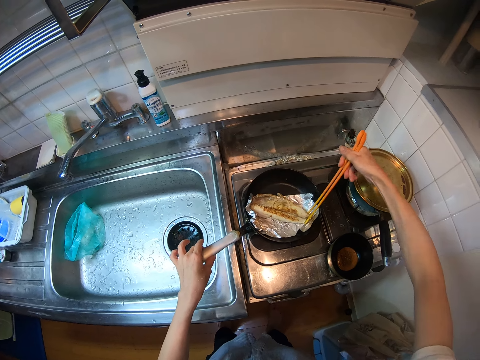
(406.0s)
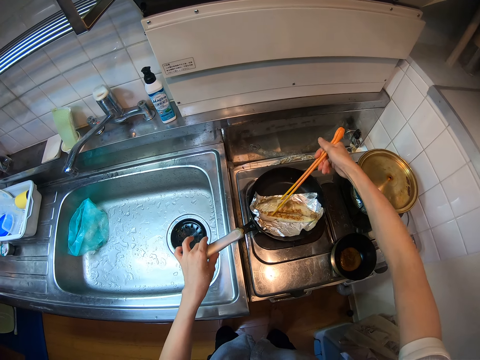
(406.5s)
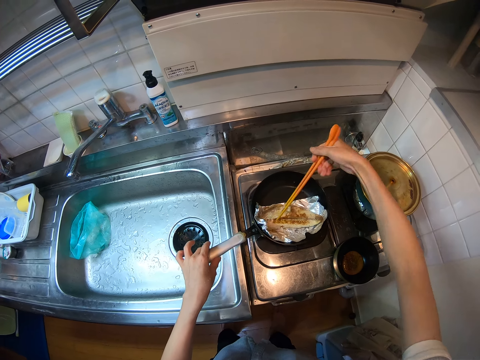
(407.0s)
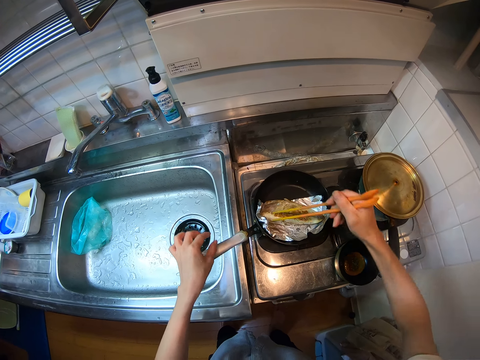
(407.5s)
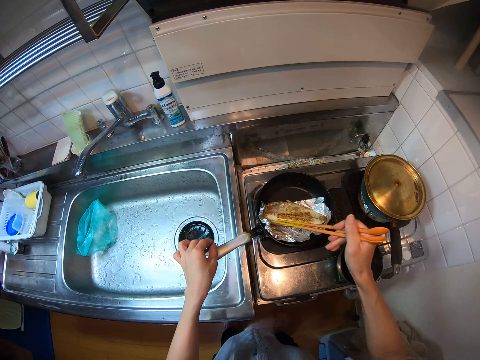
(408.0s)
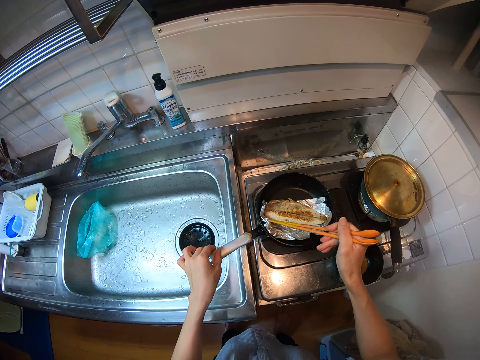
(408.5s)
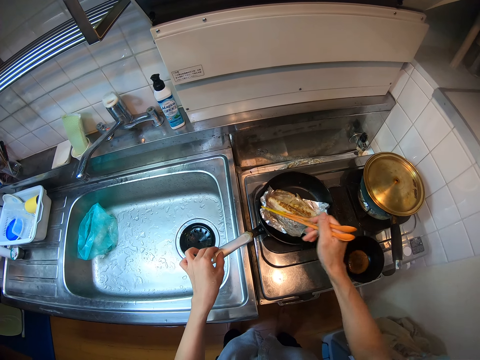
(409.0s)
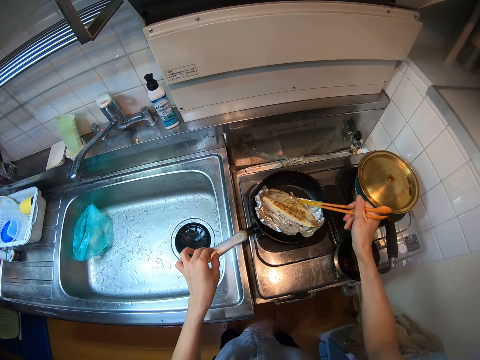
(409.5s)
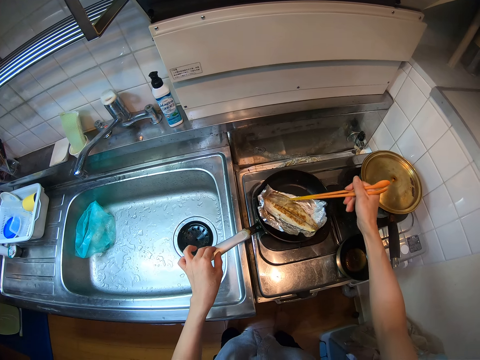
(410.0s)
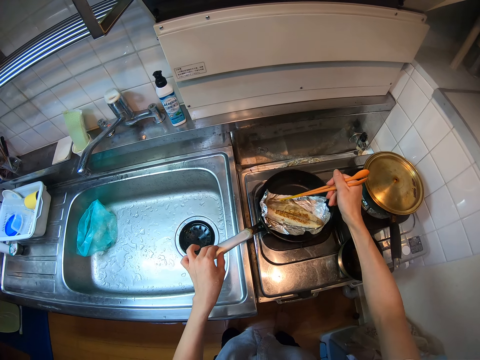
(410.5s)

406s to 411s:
The camera wearer adjusts the foil beneath the fish with the chopsticks. They move the fish with the chopsticks.

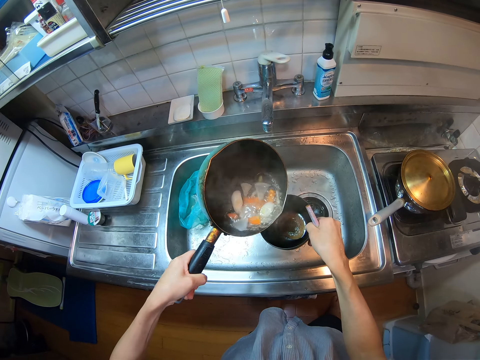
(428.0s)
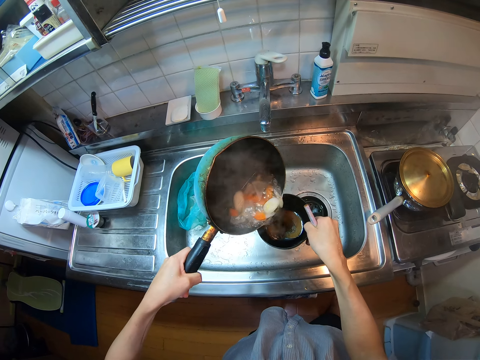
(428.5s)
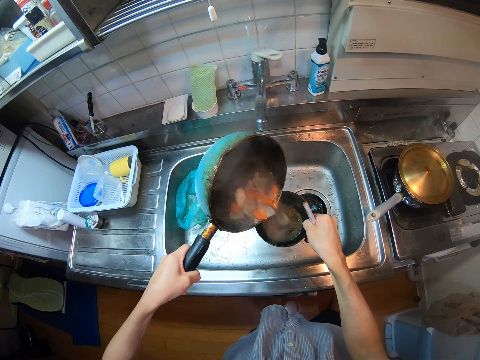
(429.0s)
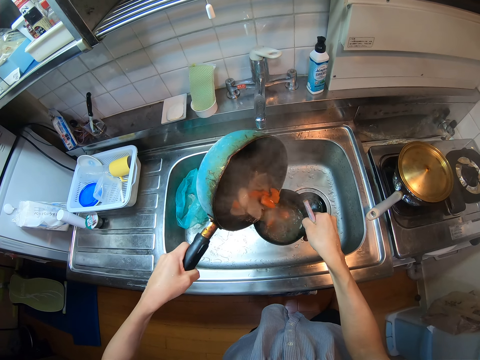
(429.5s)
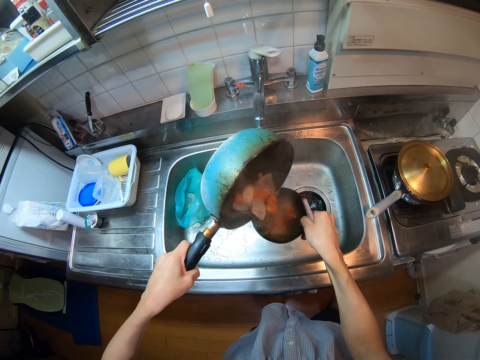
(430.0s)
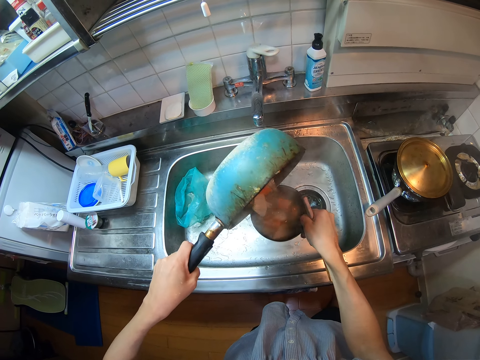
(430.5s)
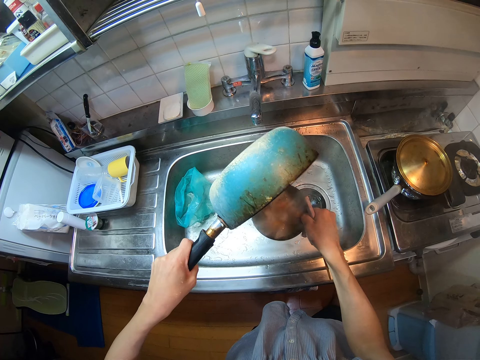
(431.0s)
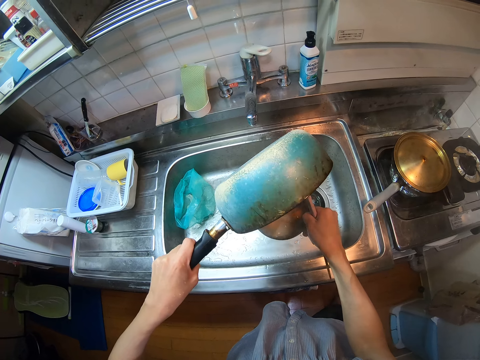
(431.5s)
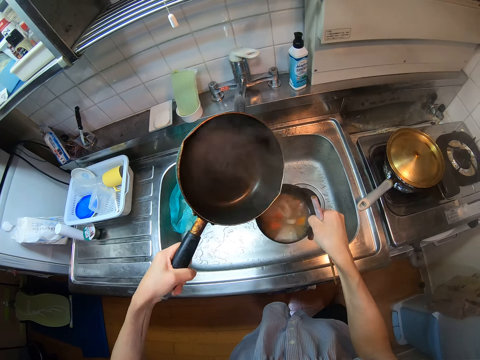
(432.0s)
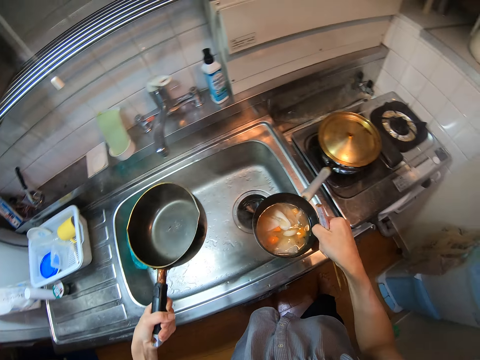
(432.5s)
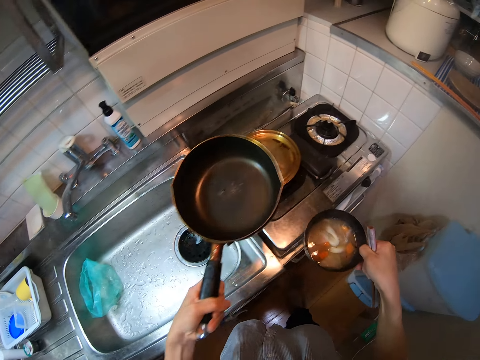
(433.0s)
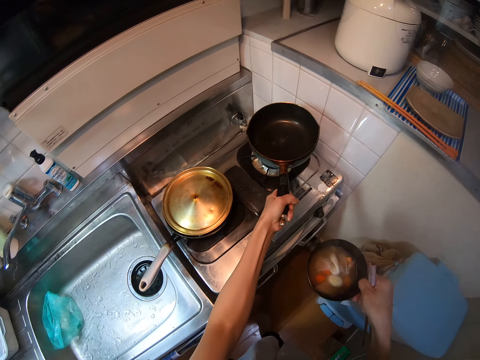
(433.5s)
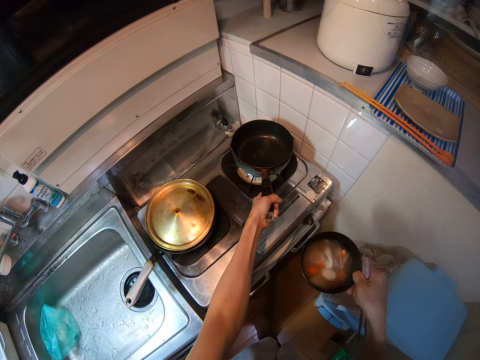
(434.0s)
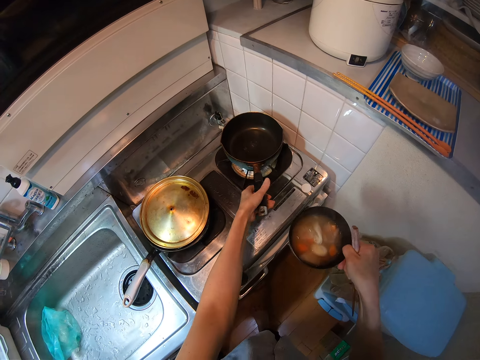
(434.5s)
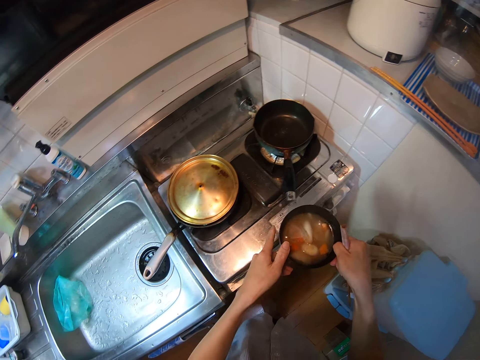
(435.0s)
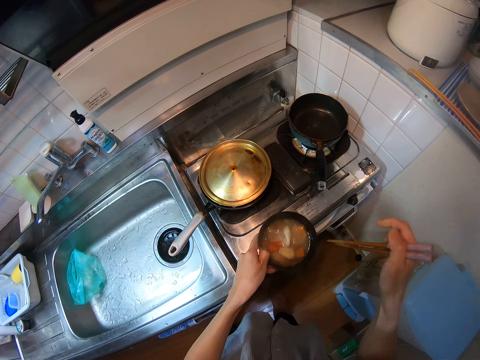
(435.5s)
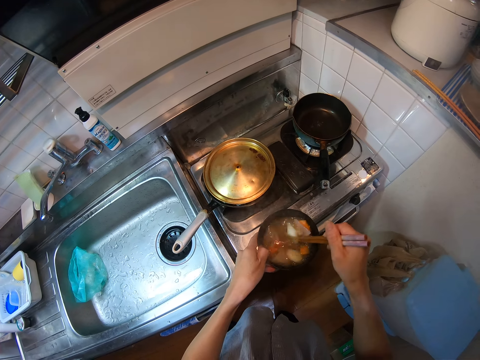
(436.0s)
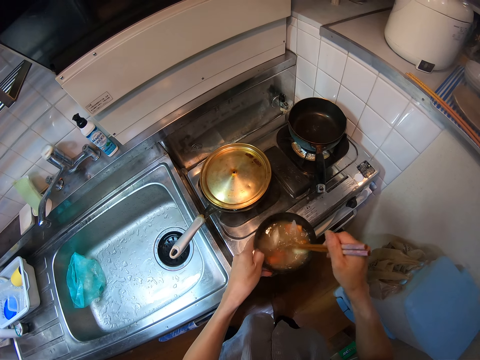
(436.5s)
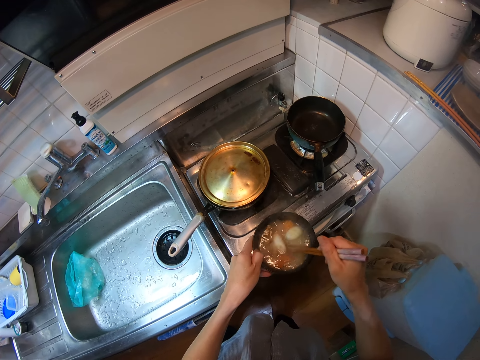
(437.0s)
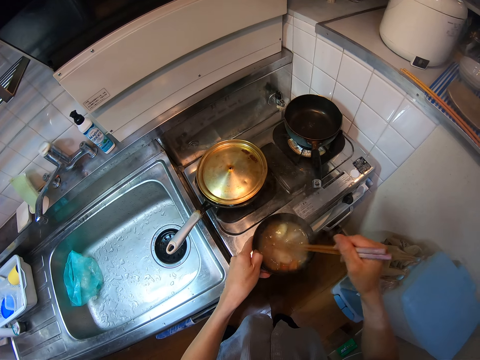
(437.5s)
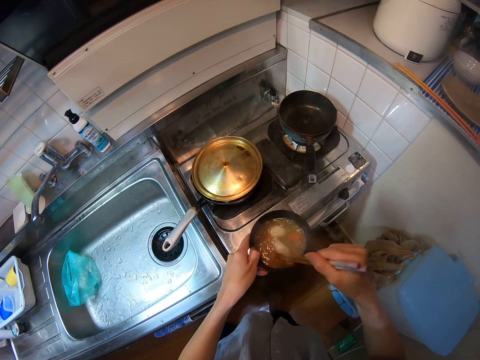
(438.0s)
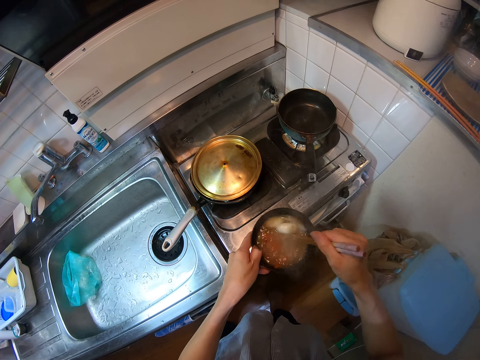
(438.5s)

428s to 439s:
The camera wearer pours the soup in the mixing bowl. They place the pot on the right side of the range cooker. They exchange the hand holding the mixing bowl. They stir the soup with the chopsticks.

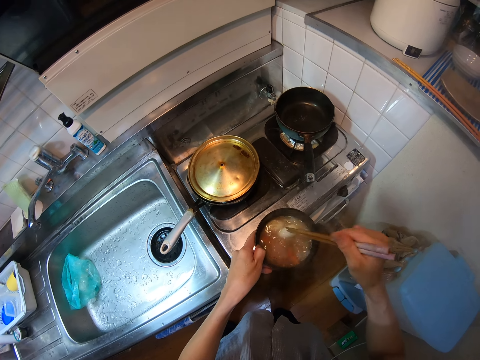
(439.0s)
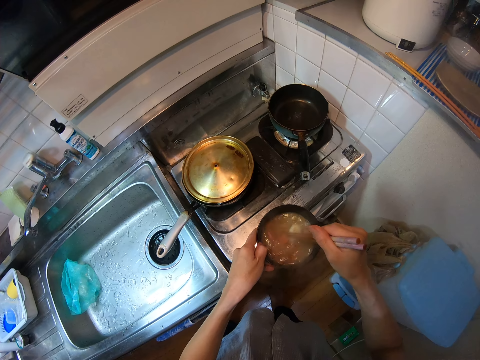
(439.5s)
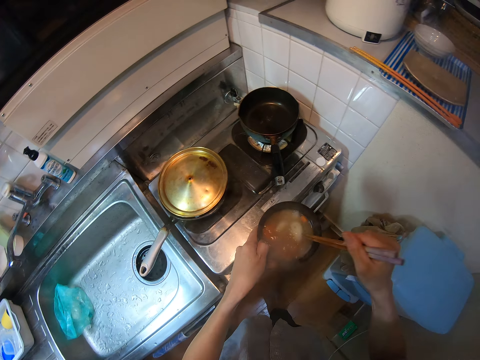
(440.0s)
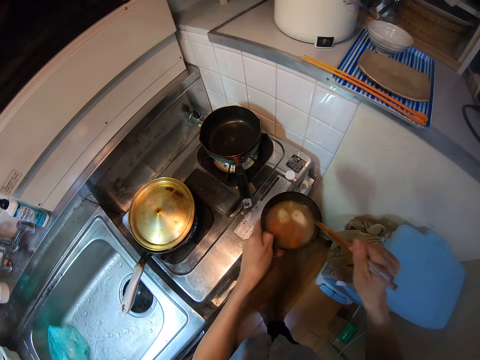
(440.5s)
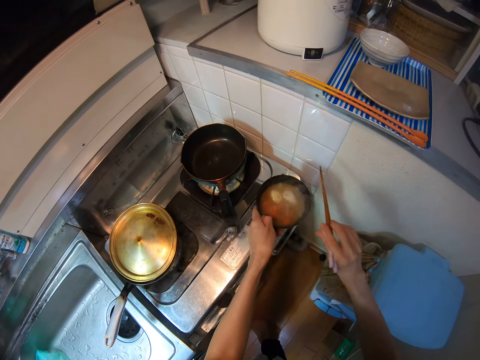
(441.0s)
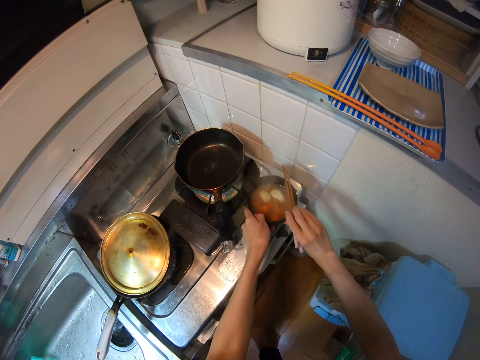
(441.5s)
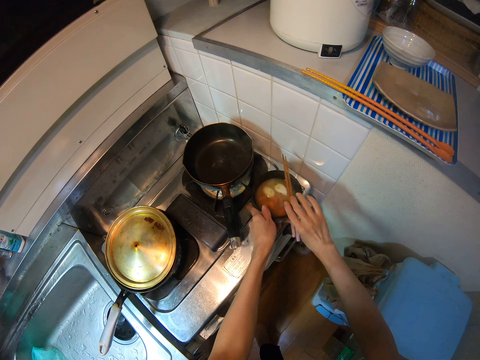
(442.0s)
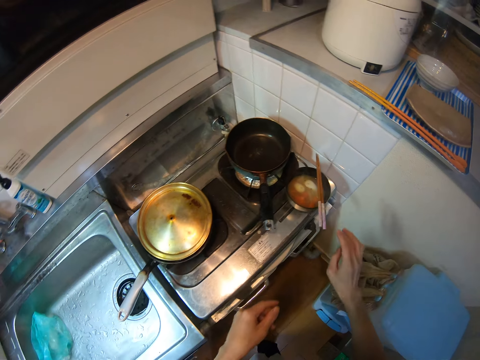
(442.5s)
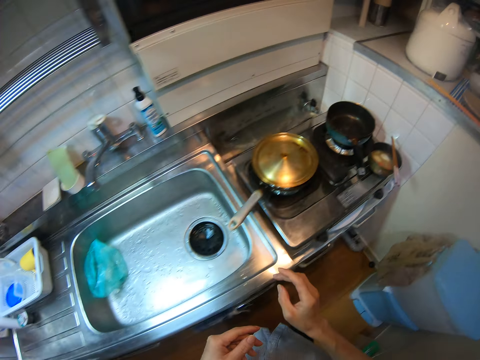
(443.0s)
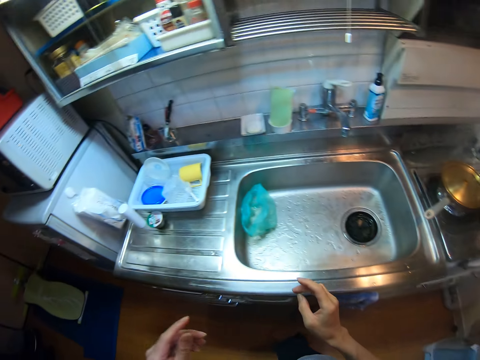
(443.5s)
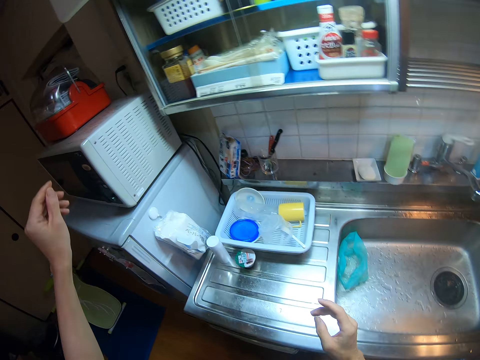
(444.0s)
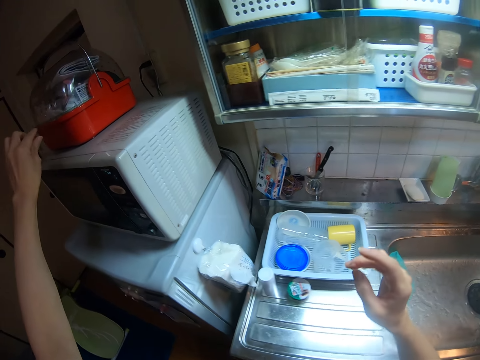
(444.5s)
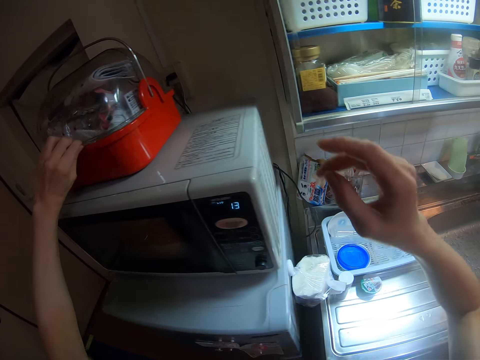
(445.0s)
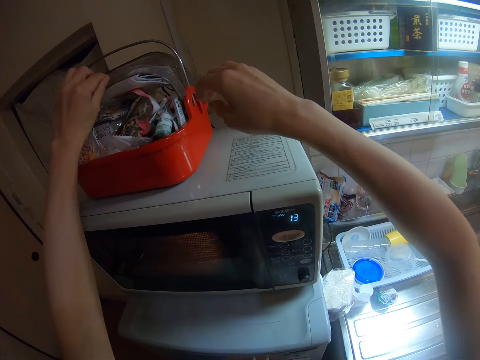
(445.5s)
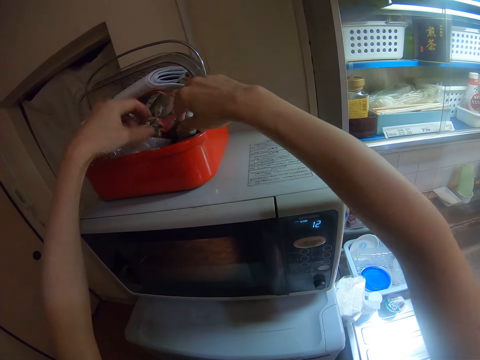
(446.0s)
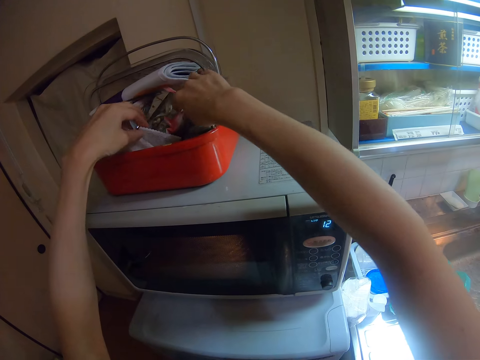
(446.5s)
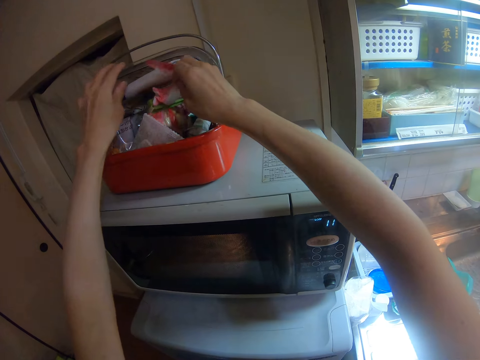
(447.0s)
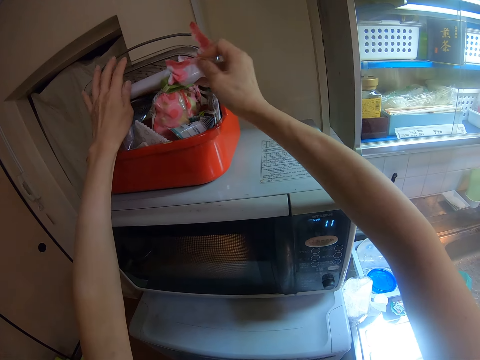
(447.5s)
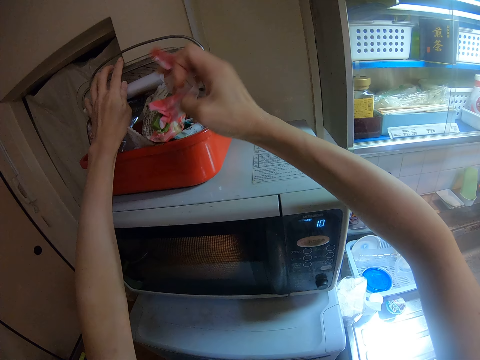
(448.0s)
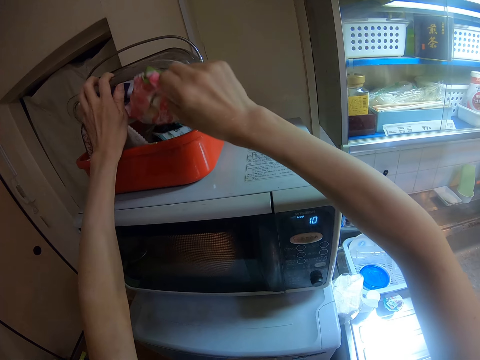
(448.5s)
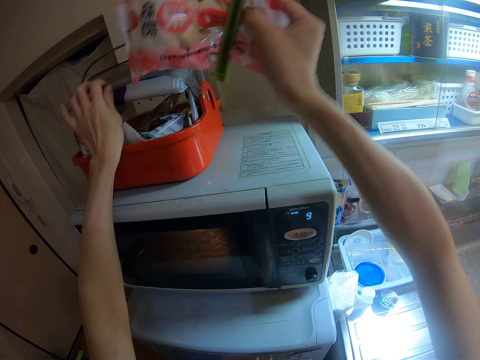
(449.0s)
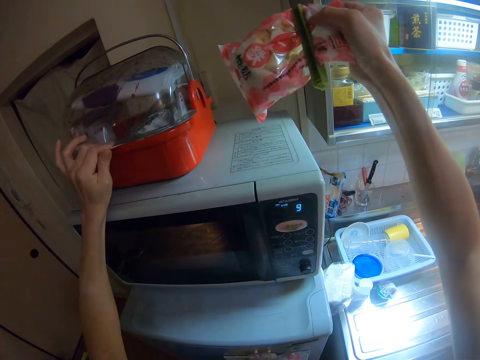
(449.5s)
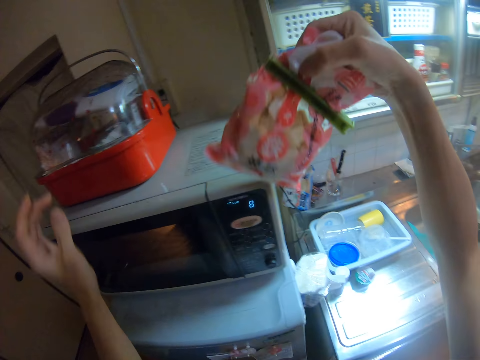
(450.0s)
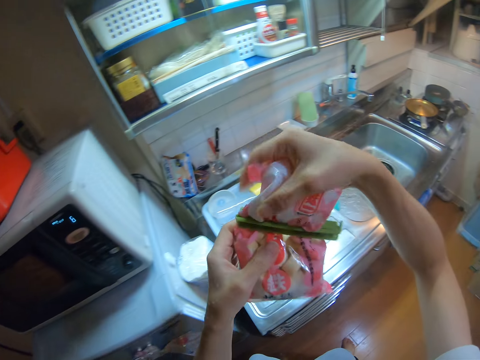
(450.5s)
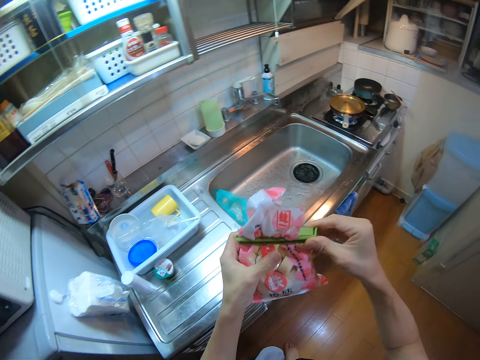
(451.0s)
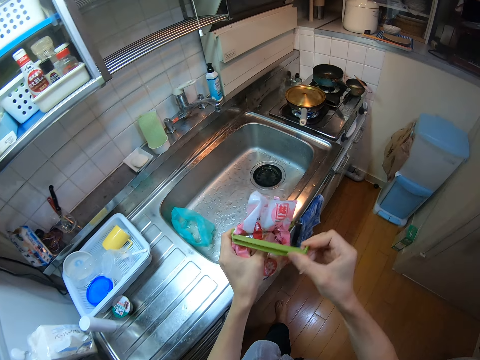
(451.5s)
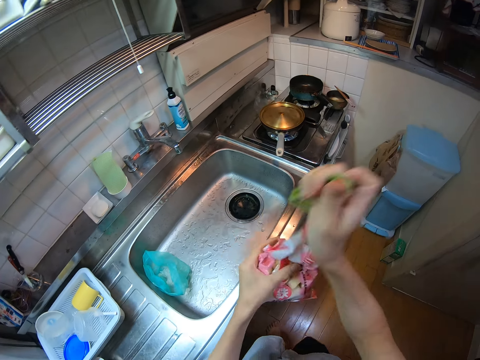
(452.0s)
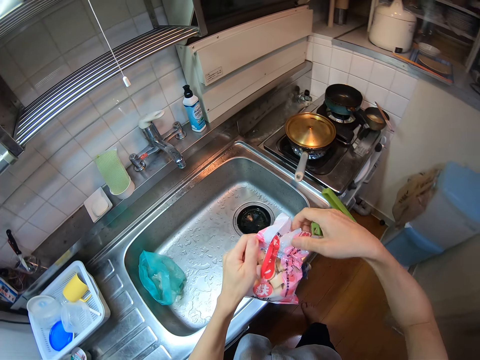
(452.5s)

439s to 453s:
The camera wearer shakes the chopsticks. They drop the black bowl in front of the pot. They drop the chopsticks on the black bowl. They walk to the fridge. They open a red storage box on top of the microwave. They lift the utility bucket holder. They search the storage box. They take a pack or sachet from the storage box. They close the storage box. They pass the sachet to the left hand. They walk to the sink area. They unclip the pack. They hold the bag clip. They open the pack.
